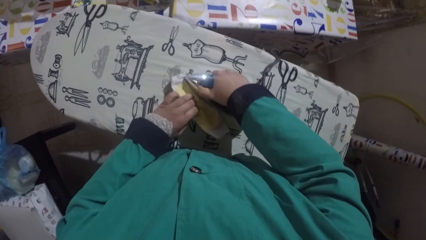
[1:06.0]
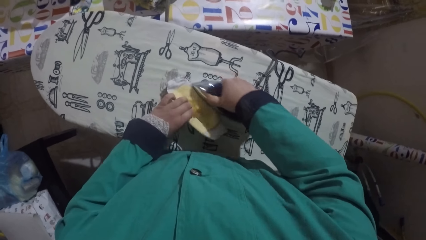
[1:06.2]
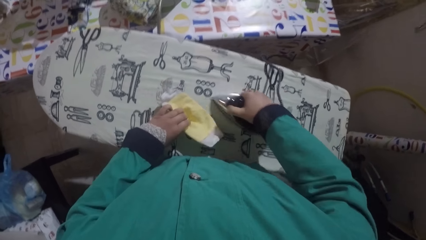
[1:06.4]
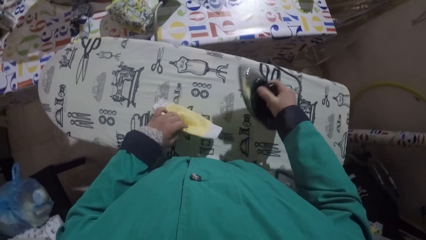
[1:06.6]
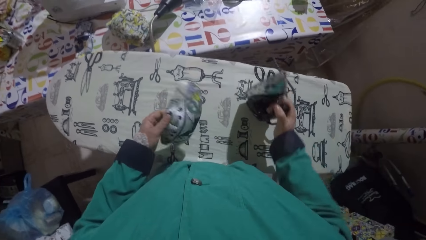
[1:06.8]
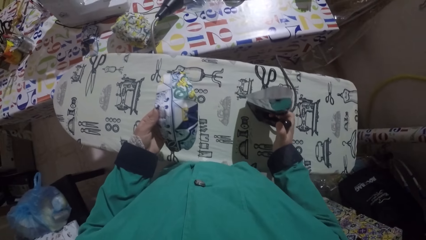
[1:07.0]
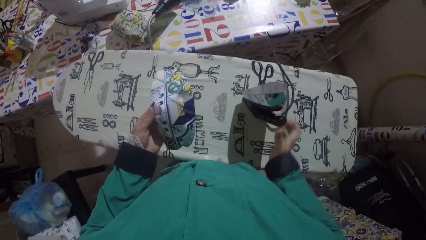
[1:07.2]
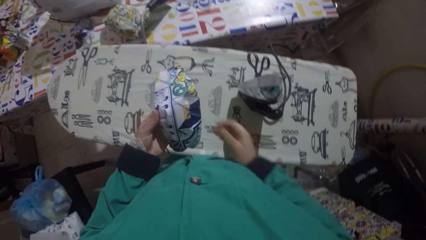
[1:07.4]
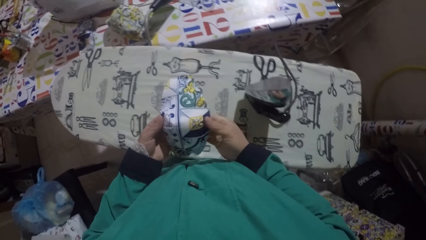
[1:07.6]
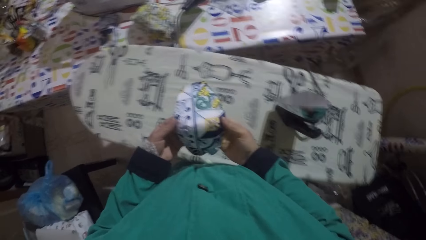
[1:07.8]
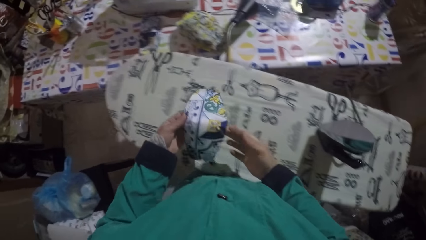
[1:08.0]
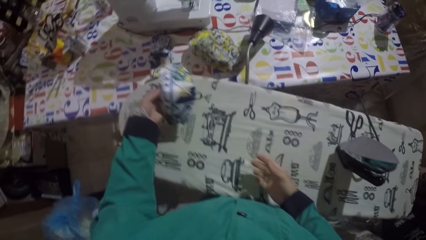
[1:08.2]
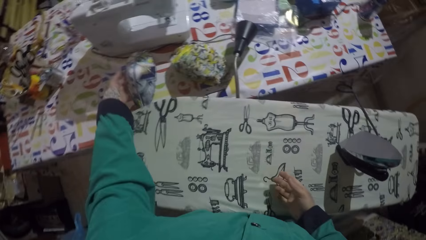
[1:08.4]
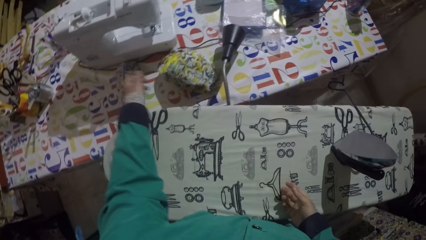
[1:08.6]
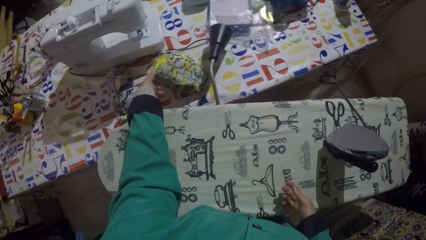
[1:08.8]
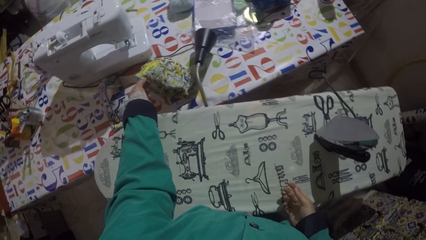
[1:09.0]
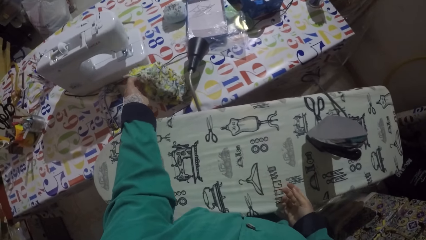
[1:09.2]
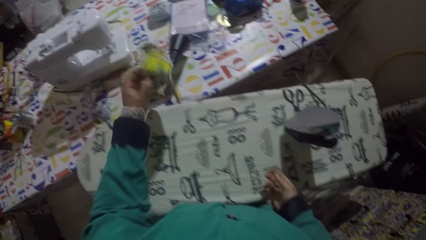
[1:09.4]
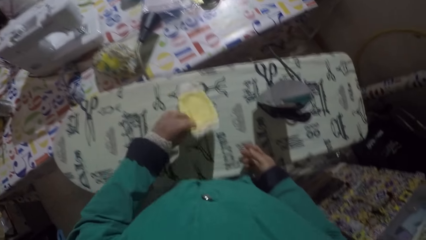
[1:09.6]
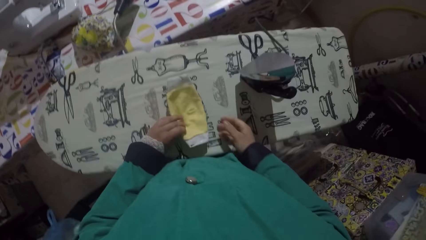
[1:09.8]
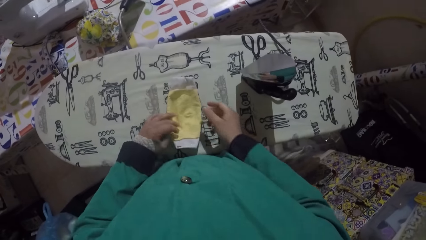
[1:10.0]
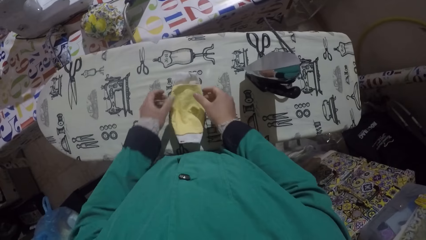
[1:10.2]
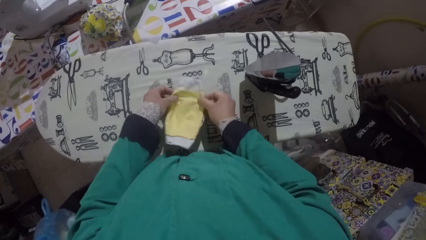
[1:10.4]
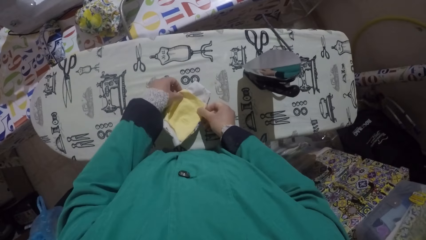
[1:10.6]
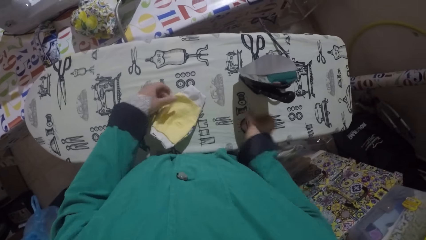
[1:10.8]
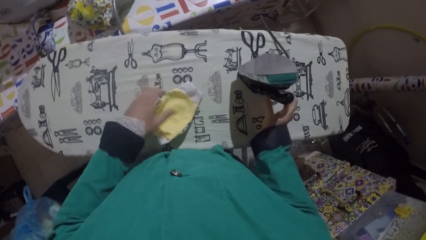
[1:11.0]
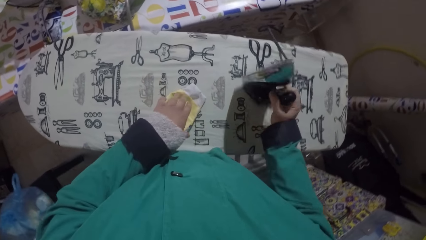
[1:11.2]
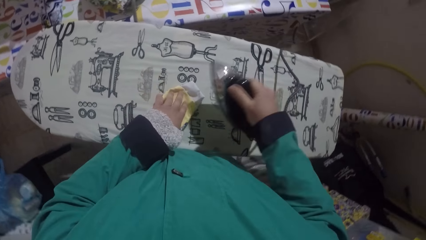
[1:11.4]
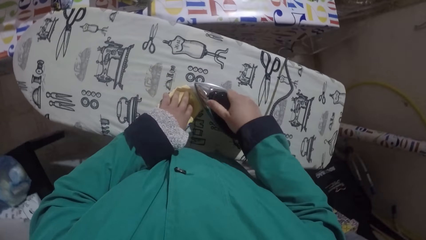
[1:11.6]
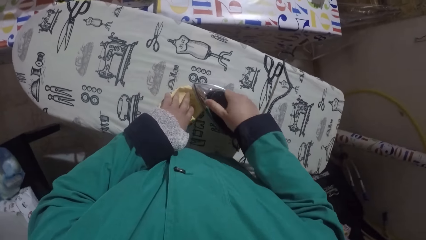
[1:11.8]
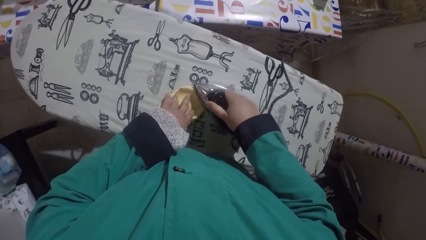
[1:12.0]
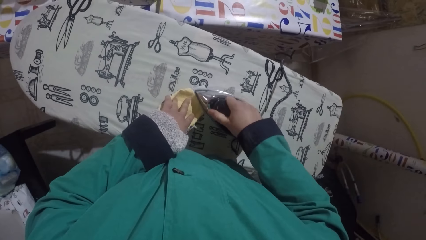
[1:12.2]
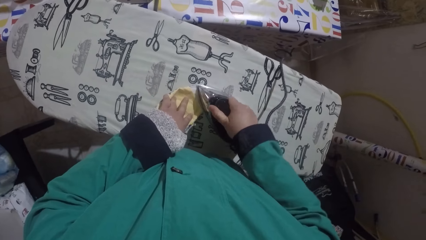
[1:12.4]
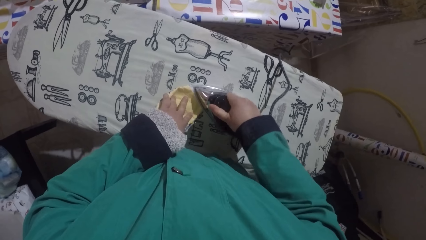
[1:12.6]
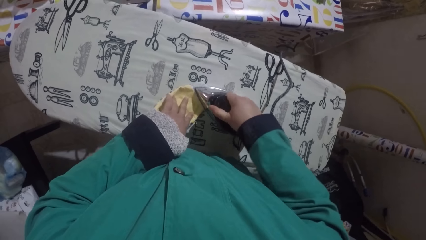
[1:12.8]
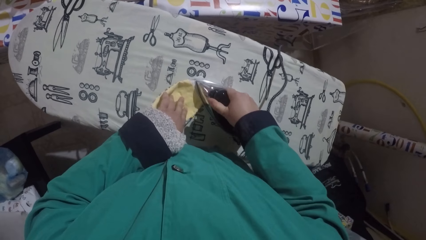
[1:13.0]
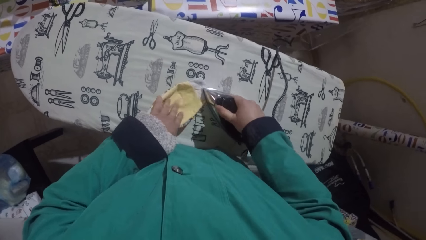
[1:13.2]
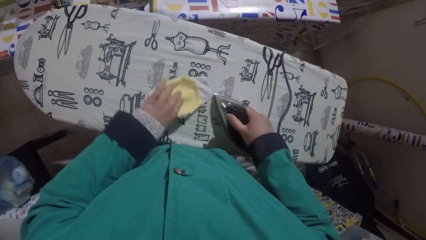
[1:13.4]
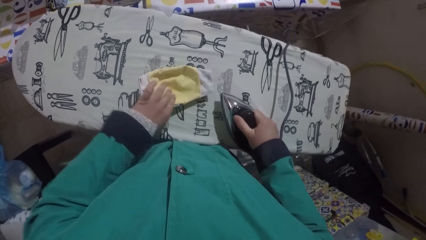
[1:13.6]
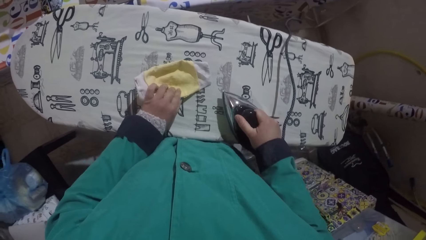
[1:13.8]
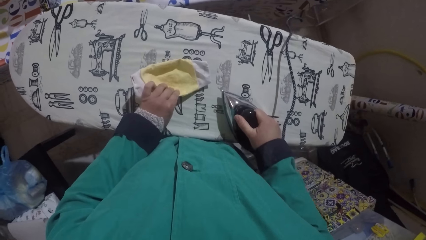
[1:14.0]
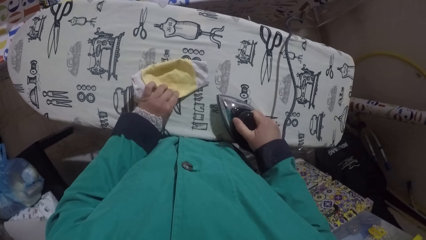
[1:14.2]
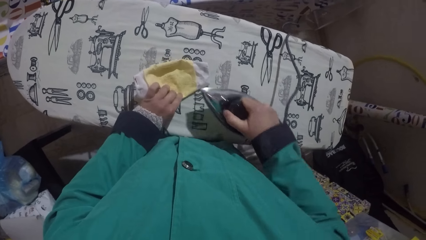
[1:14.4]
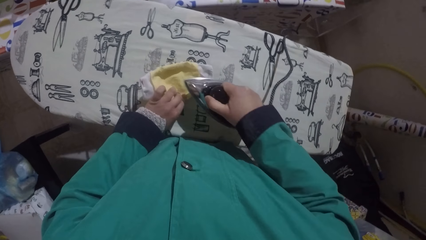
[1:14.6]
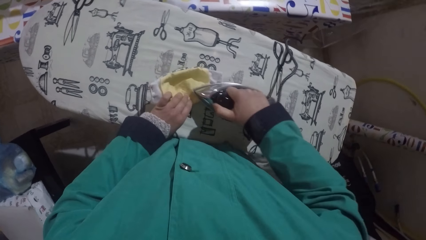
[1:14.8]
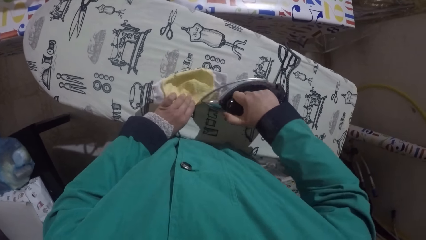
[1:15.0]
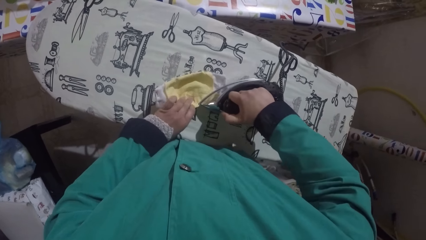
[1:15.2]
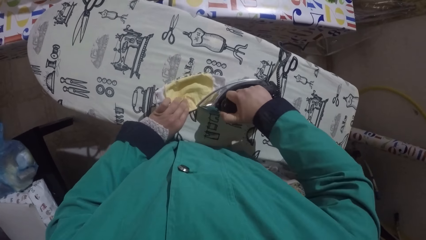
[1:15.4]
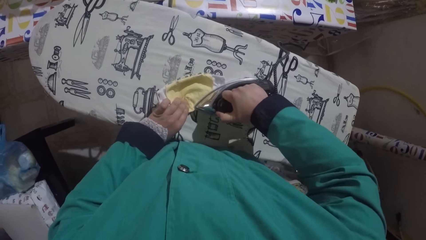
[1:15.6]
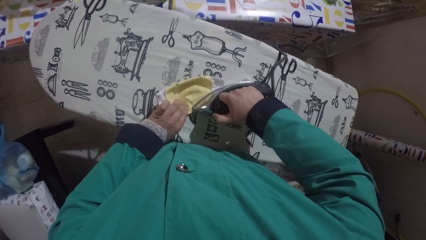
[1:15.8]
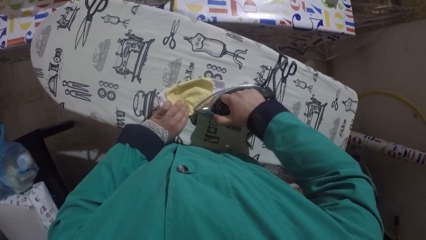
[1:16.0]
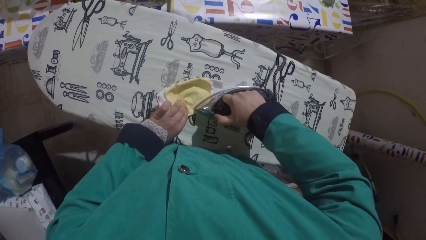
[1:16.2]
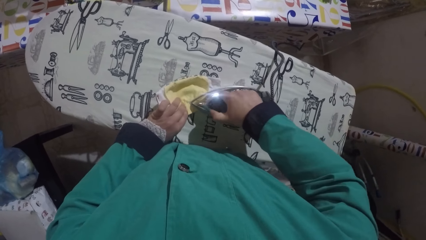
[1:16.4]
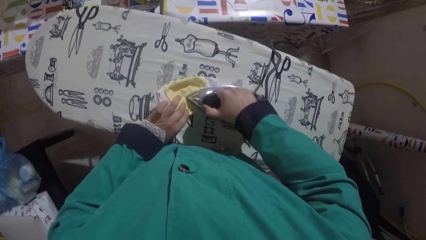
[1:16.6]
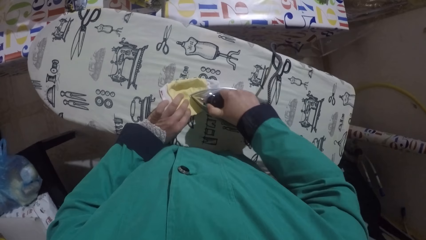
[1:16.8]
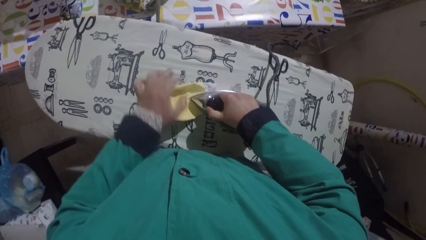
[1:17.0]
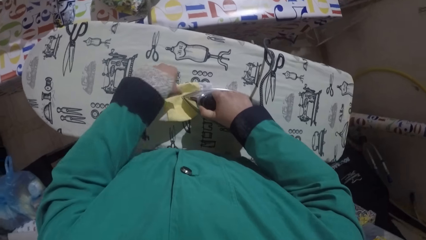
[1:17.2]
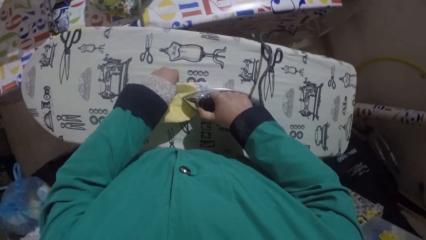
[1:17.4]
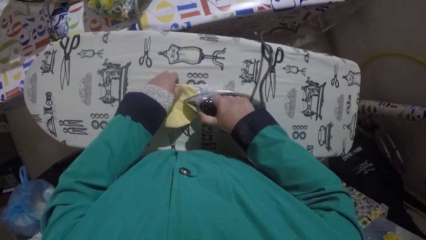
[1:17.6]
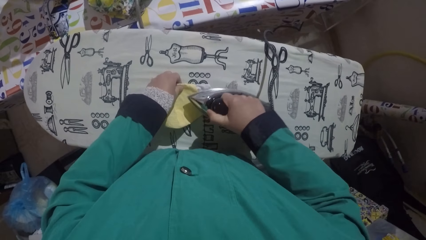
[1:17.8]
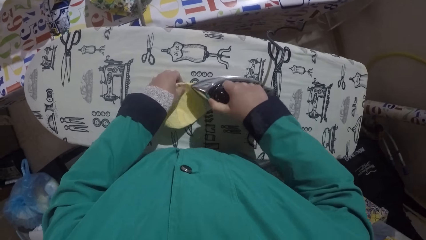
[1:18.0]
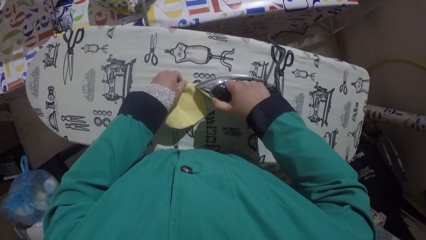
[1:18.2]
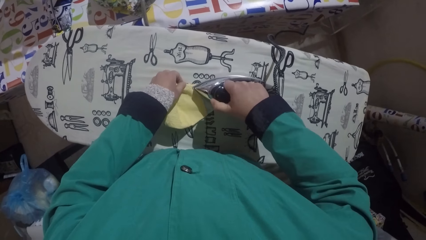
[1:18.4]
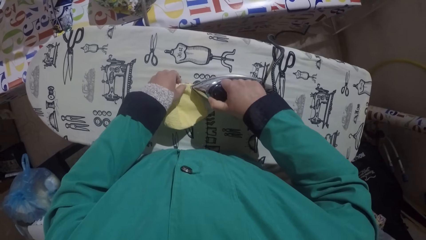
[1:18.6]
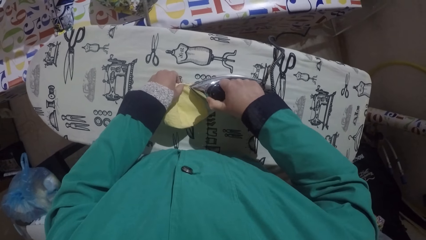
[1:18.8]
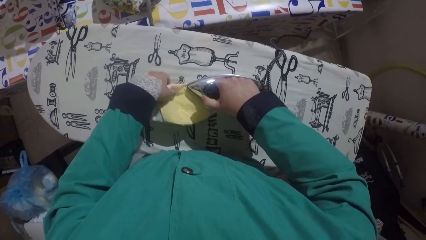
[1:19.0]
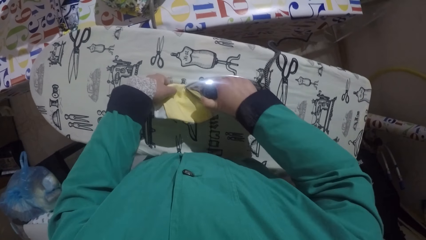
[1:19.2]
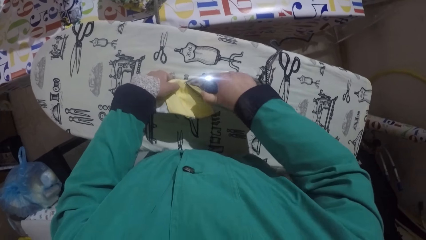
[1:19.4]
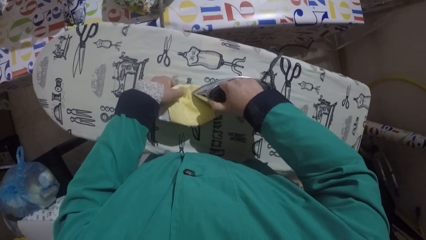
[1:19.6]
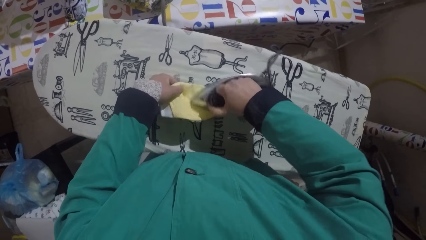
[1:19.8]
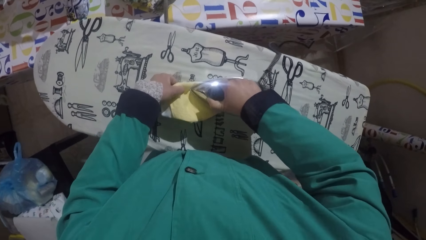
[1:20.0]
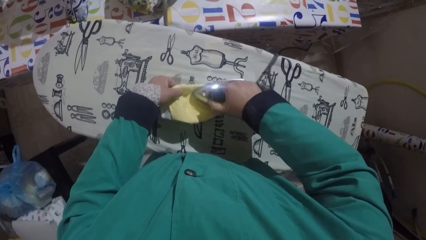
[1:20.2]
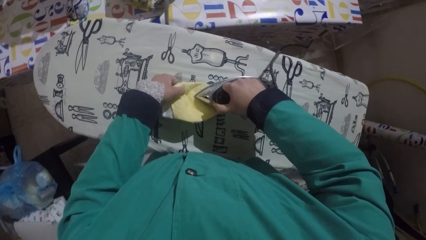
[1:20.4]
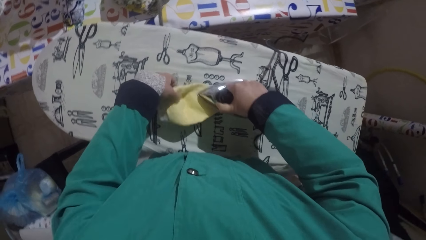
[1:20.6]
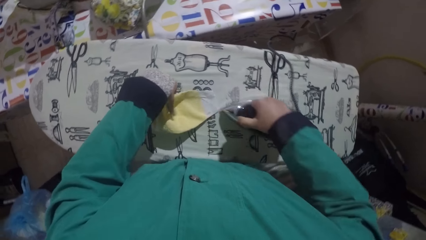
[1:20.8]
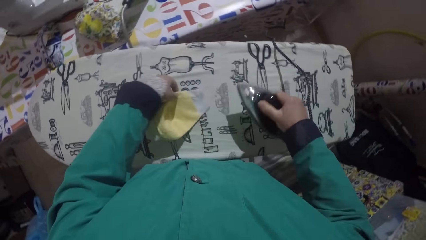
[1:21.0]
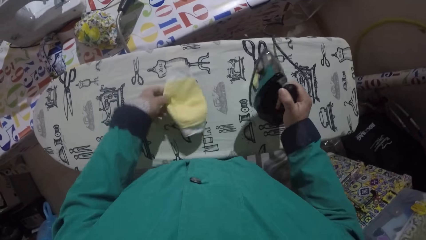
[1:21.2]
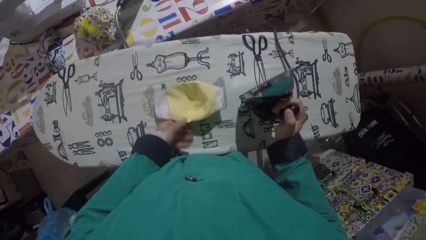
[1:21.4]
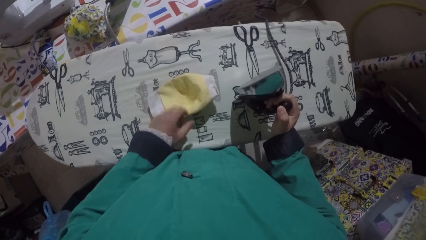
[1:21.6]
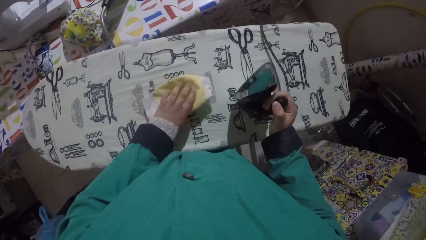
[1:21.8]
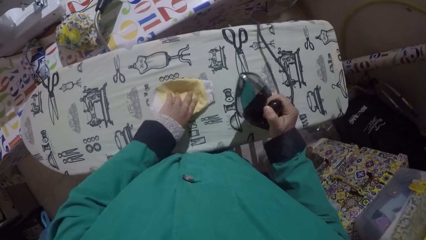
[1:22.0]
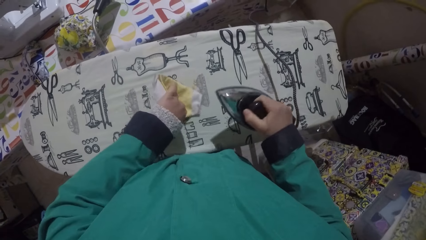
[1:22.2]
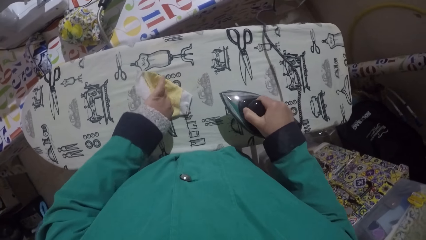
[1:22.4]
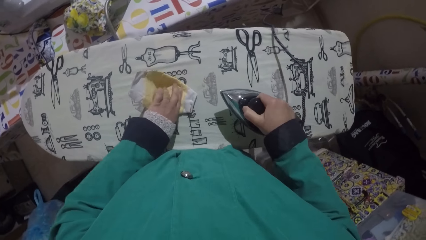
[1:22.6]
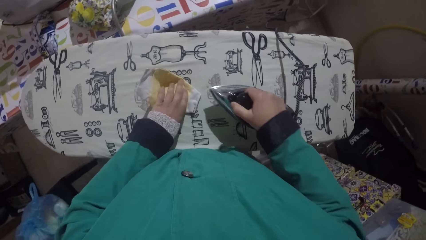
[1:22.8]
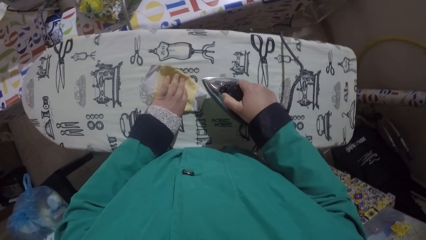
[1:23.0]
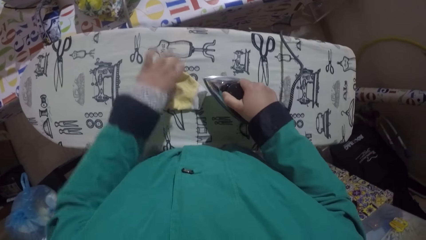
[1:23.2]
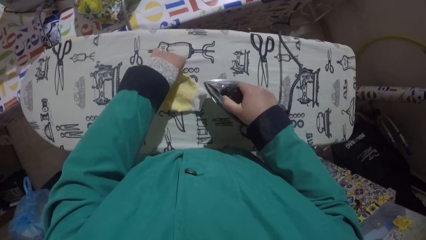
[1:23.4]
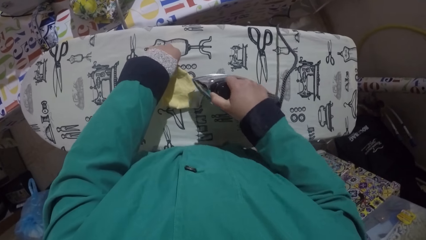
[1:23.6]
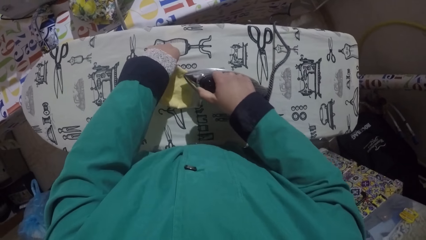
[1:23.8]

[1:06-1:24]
The camera wearer places the iron box on the table. They look at the fabric. They place the fabric on the table. They pick up the fabric. They place the fabric on the table. They hold the fabric. They iron the fabric. They turn the fabric.
